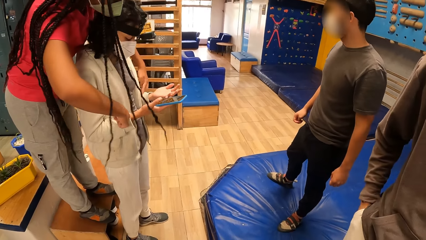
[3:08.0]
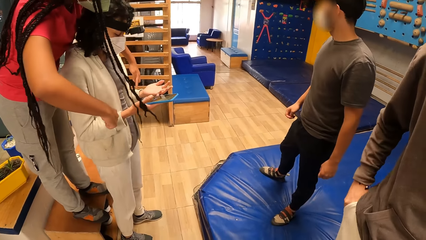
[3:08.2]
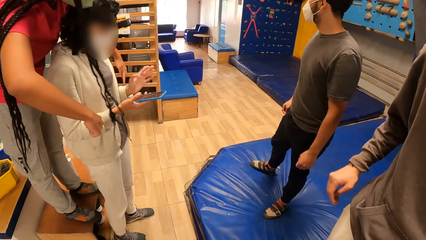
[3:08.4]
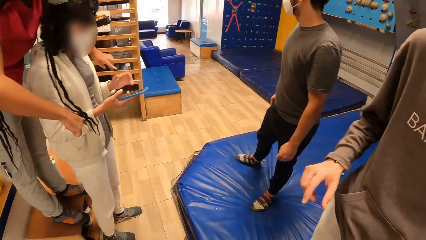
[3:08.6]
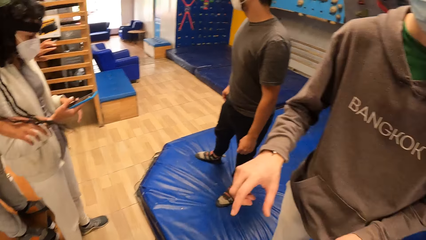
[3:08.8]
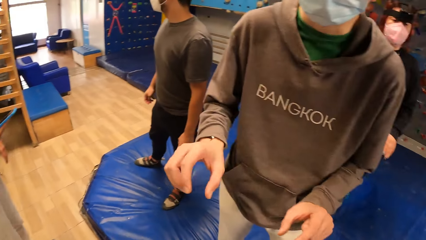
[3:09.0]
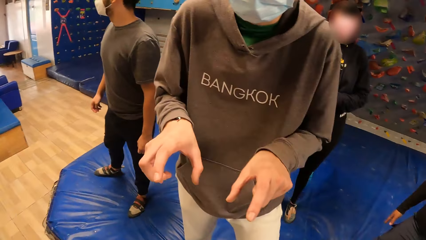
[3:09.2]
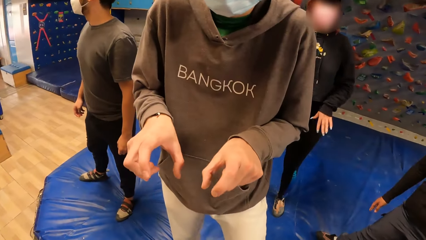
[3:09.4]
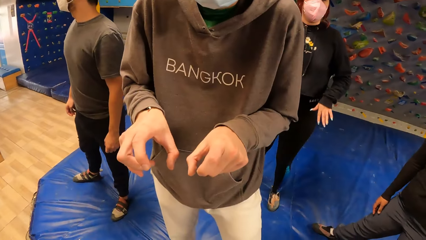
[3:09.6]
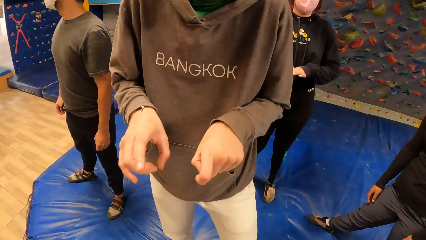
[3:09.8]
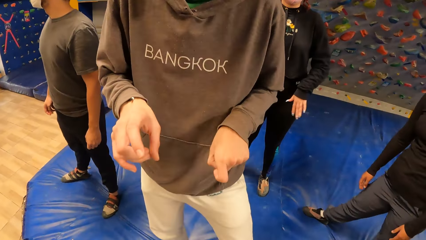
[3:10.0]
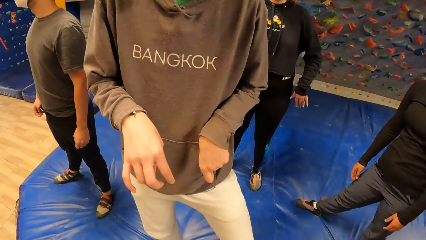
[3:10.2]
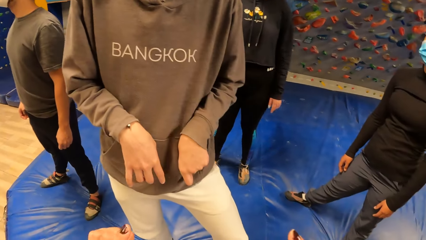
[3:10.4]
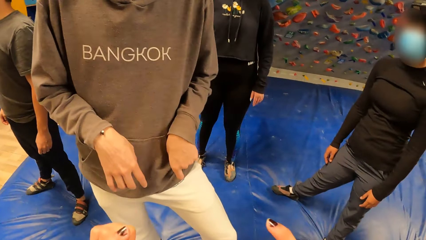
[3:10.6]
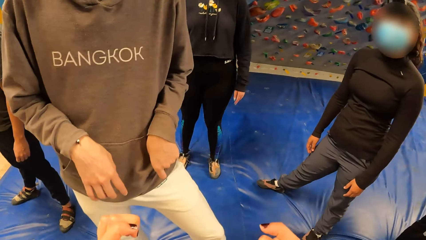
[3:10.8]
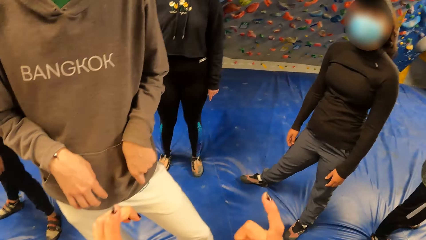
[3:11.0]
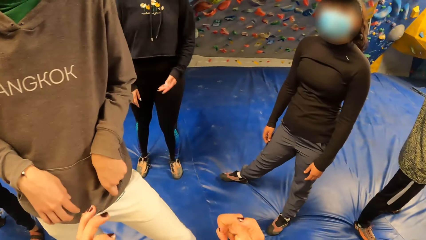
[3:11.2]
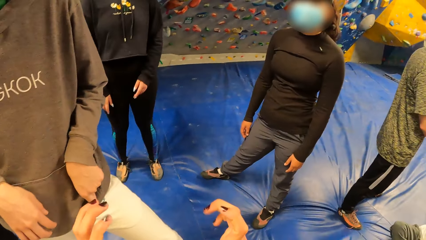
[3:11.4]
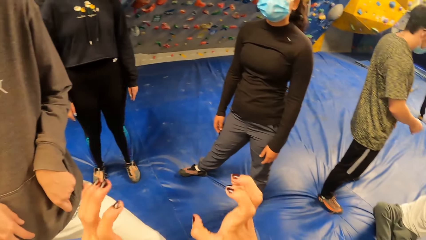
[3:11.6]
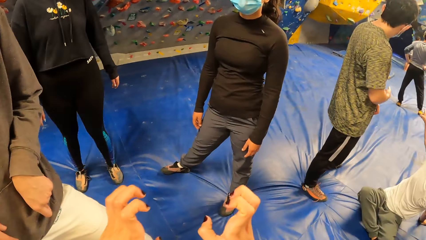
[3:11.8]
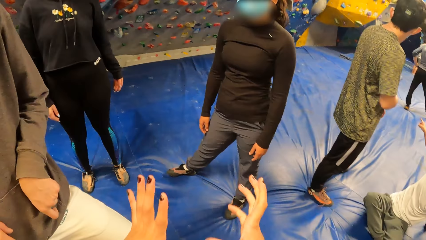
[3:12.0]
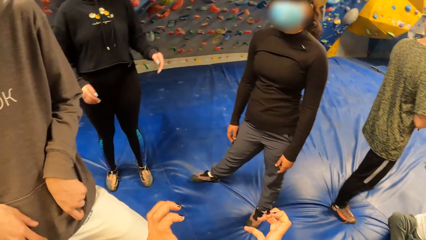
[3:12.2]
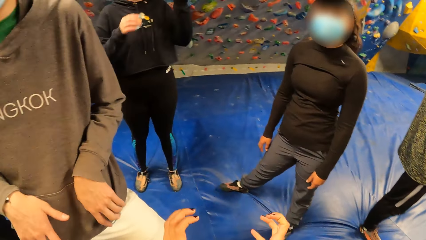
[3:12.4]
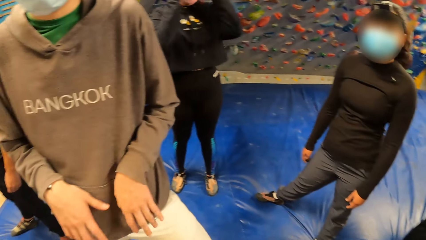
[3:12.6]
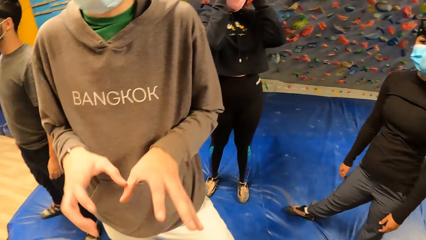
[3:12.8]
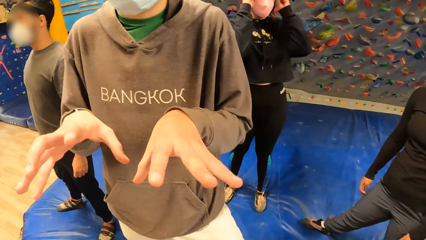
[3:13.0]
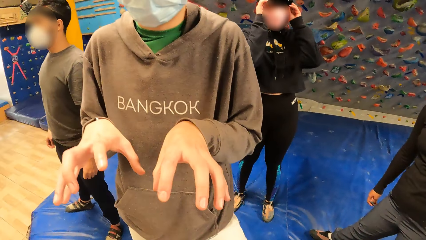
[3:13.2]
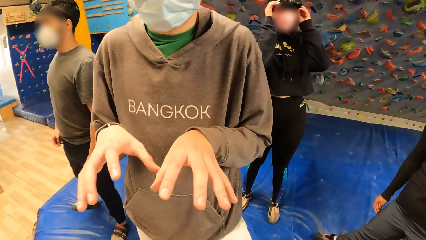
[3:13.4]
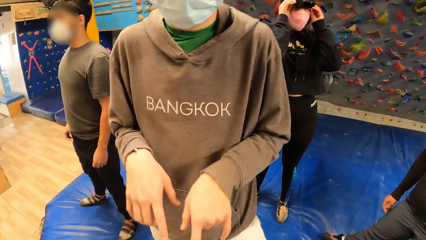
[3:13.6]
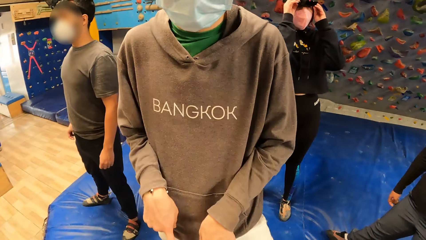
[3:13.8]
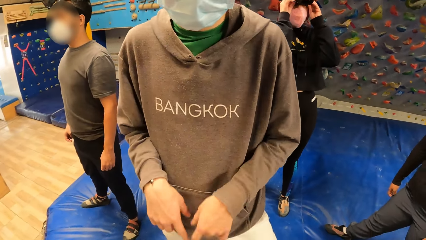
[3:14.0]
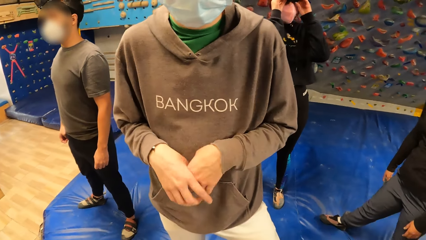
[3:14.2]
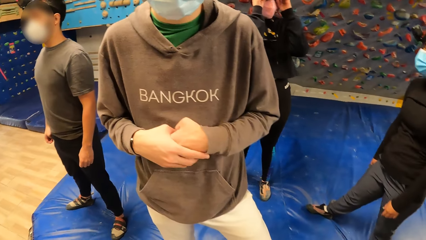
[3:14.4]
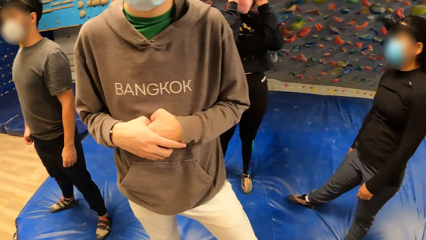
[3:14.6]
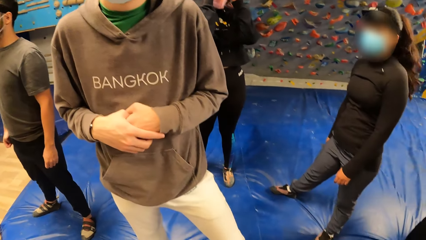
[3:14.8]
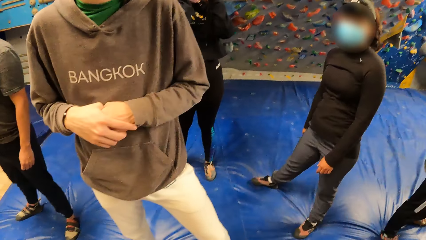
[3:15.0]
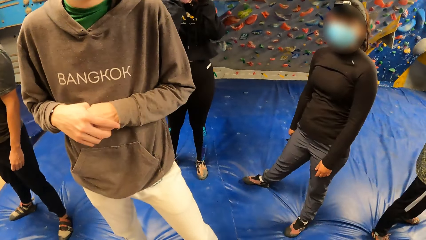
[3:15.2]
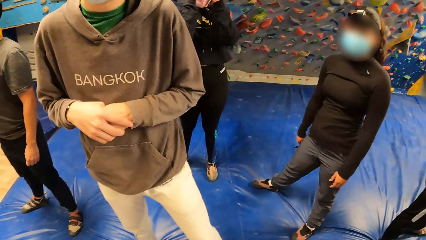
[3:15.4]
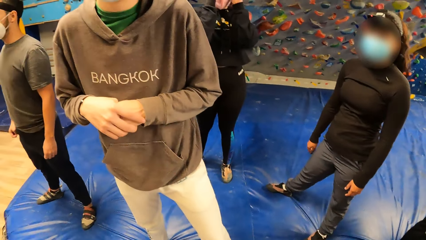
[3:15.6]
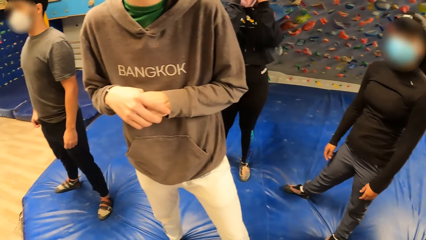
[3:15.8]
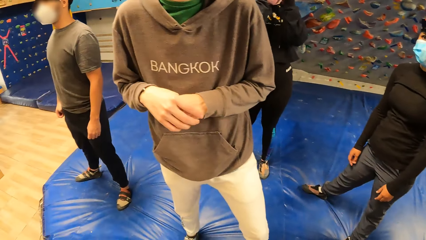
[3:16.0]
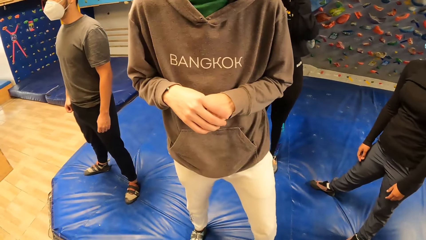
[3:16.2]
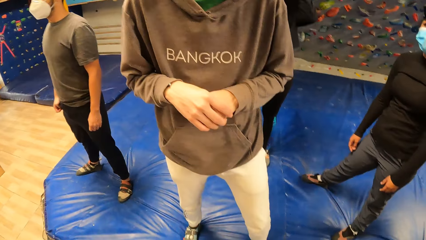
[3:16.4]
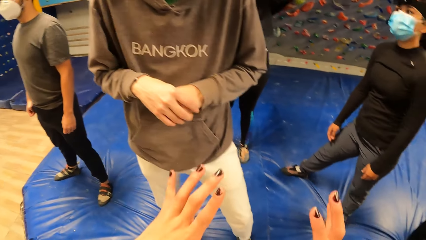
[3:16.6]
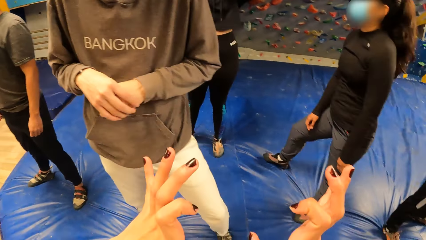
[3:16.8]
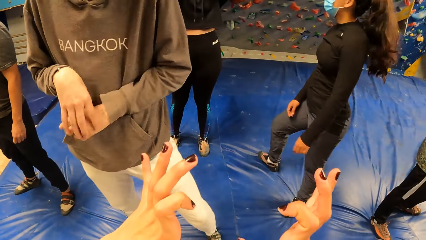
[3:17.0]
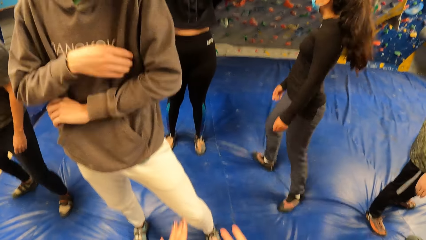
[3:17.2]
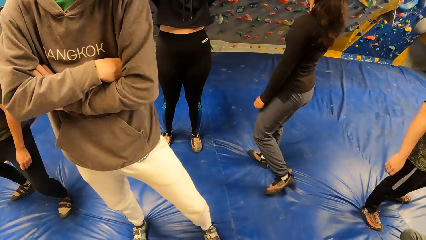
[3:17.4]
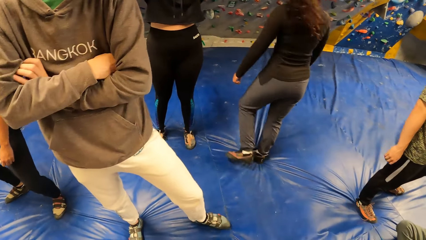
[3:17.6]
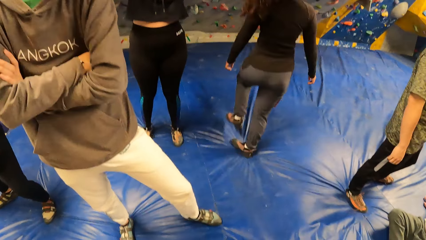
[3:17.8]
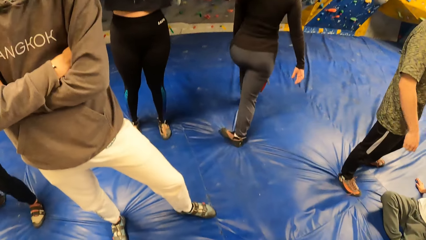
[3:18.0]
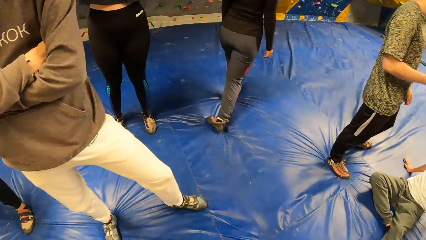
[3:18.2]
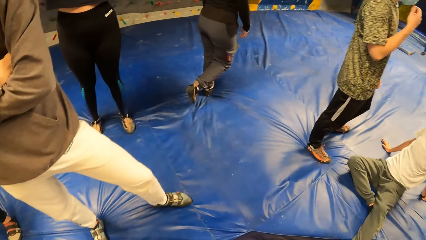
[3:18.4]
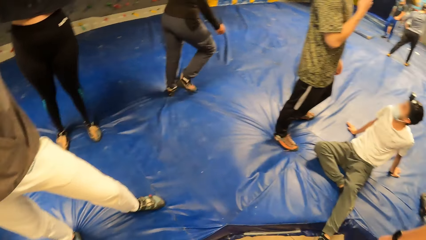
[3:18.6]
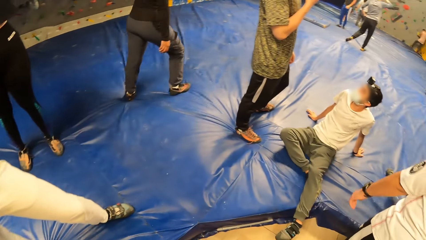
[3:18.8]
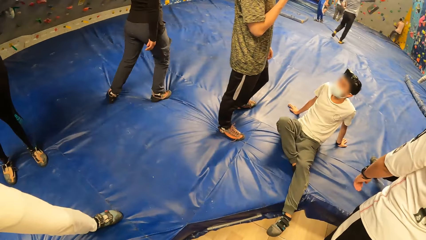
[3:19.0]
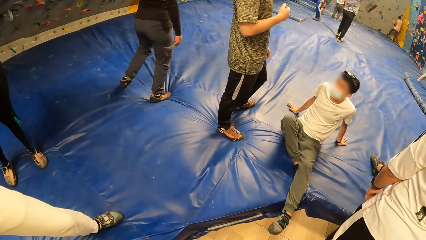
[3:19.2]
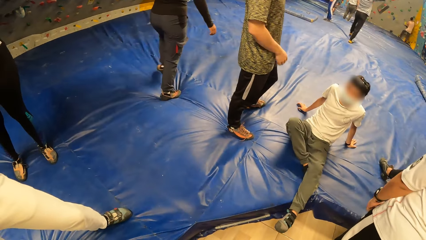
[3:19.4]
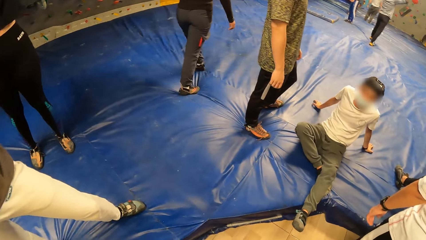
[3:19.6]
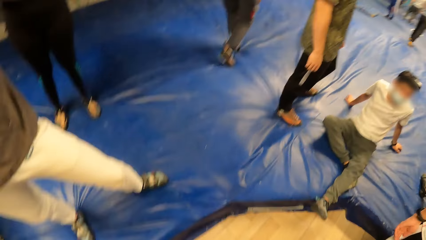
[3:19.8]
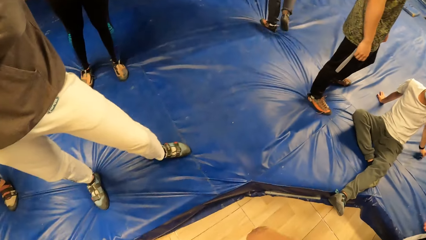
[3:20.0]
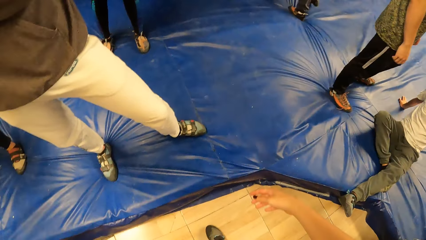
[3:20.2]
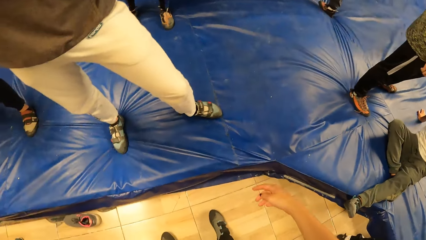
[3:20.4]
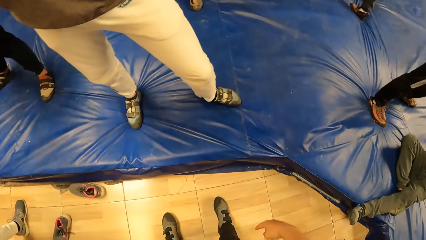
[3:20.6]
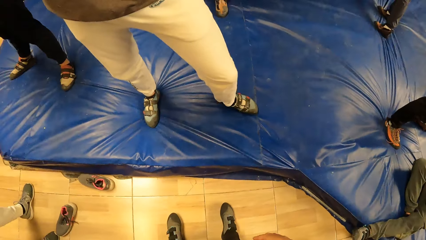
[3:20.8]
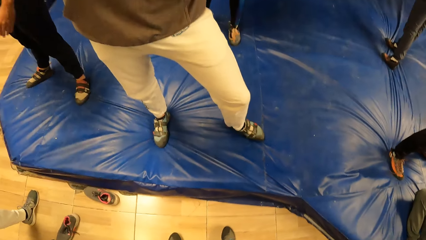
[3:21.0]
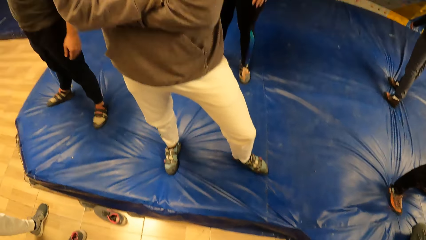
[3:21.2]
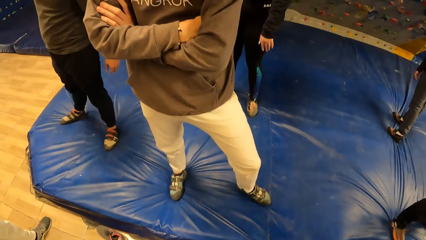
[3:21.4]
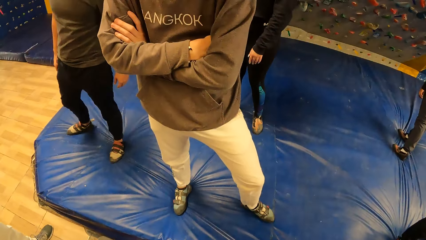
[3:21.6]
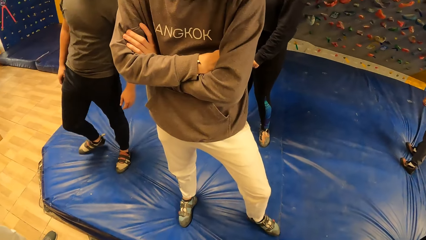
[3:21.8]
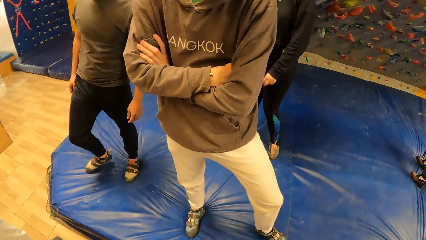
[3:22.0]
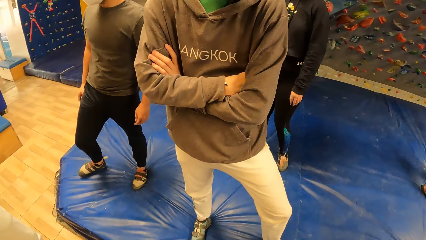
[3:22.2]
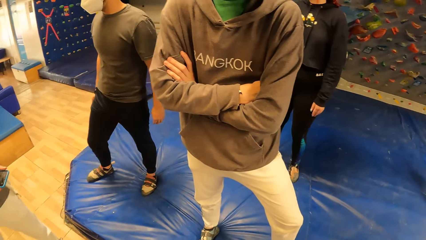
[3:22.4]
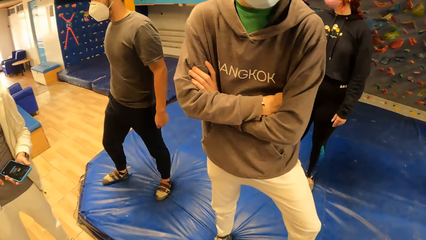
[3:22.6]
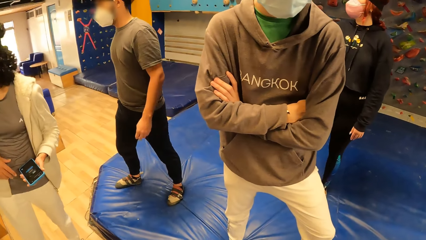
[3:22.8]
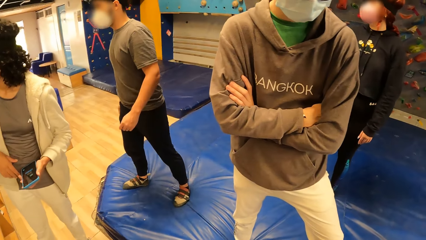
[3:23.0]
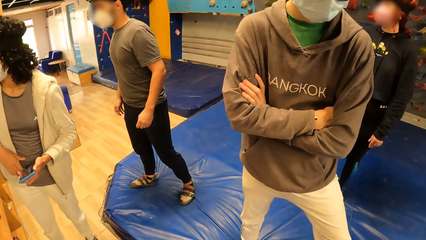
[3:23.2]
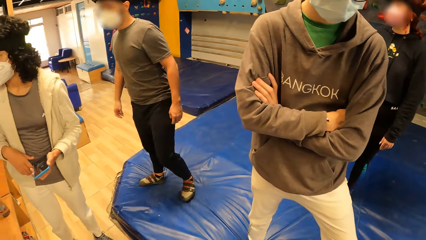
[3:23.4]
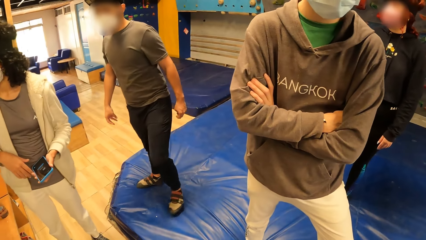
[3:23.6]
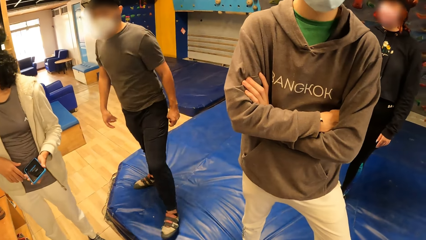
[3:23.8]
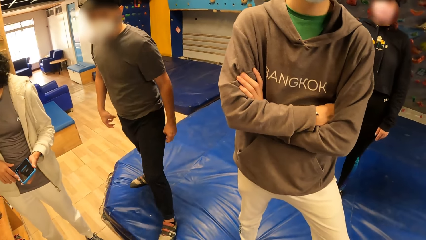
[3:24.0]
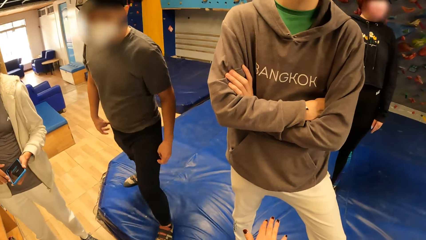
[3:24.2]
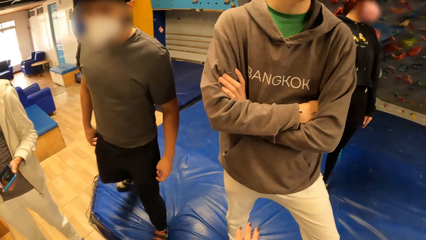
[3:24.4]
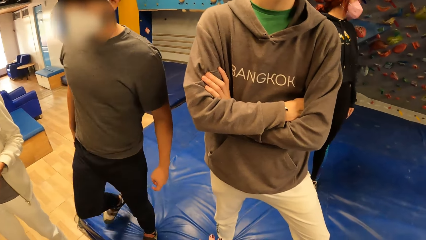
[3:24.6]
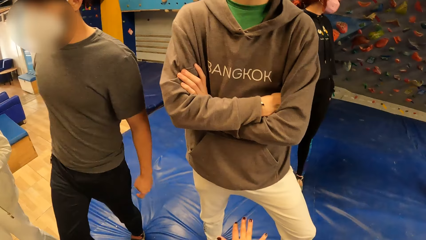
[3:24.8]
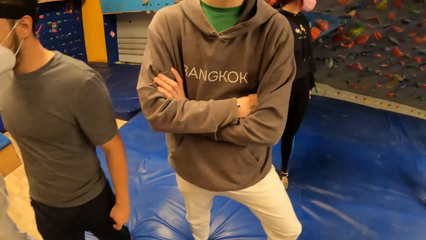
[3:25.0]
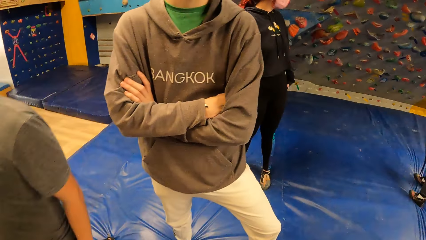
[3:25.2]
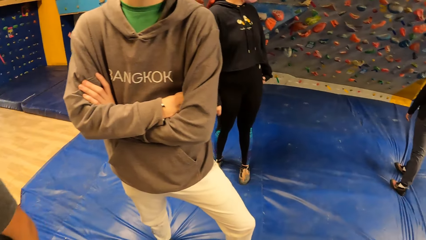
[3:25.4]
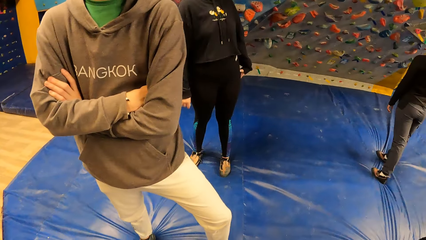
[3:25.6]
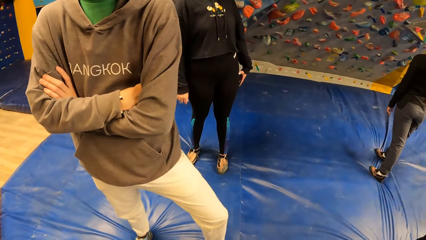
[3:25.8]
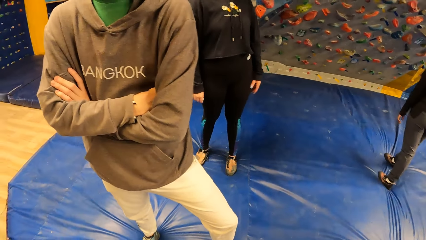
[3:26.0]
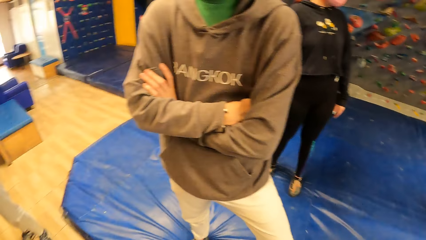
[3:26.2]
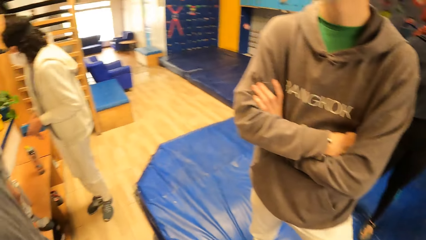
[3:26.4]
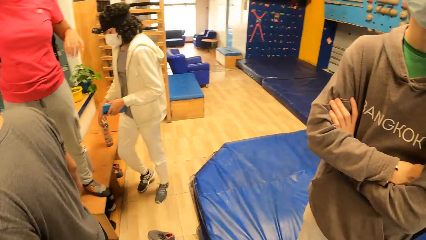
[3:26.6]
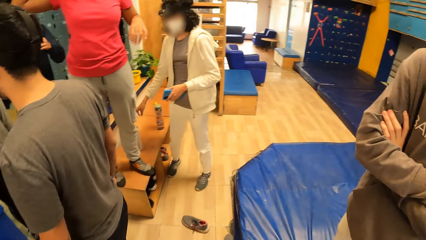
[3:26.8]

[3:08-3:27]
A man demonstrates with his hand. The camera wearer demonstrates with fingers. The man demonstrates with his hand. The camera wearer demonstrates with fingers. The man walks past the camera wearer. The camera wearer looks around.
